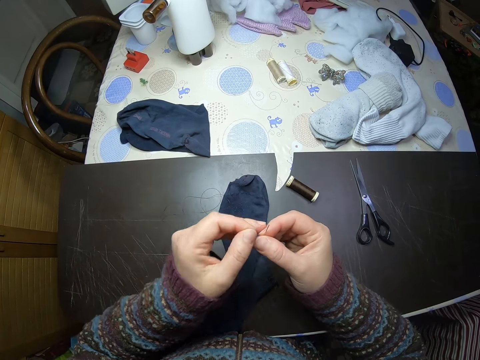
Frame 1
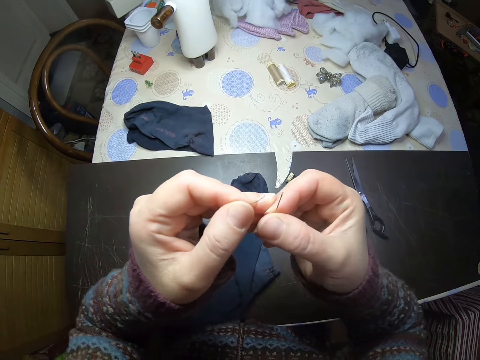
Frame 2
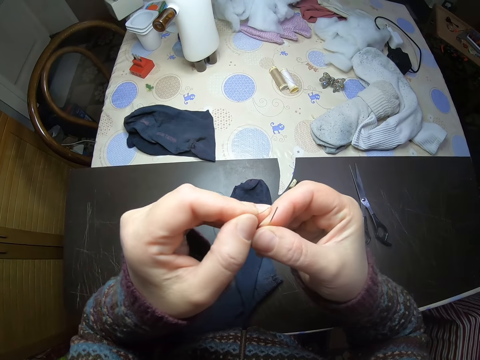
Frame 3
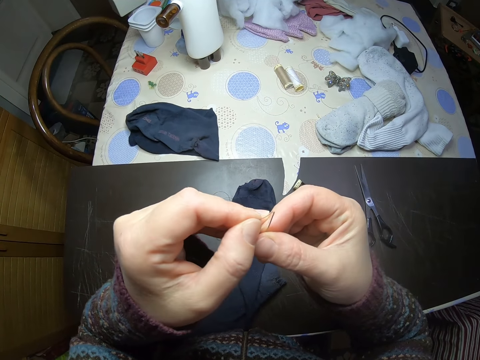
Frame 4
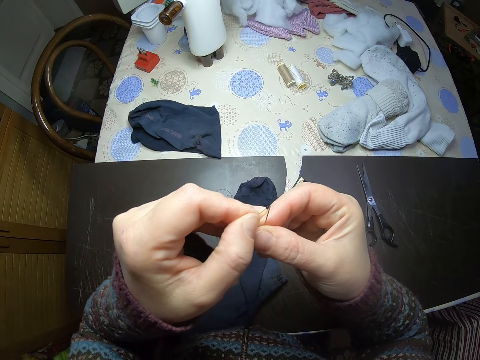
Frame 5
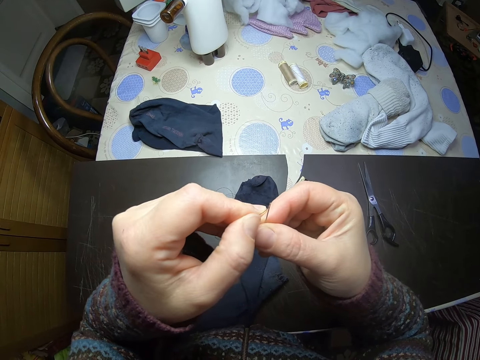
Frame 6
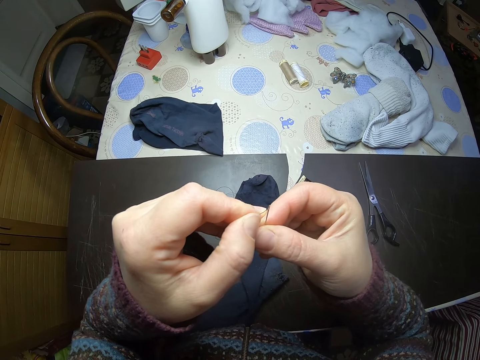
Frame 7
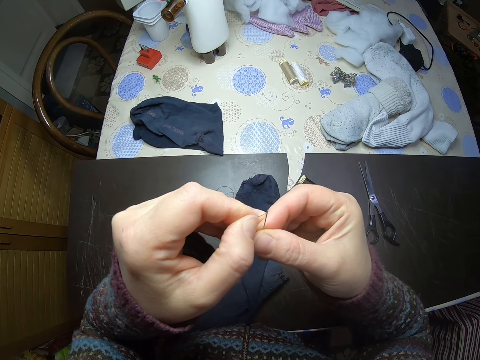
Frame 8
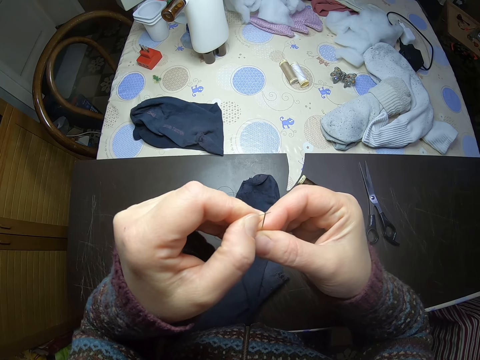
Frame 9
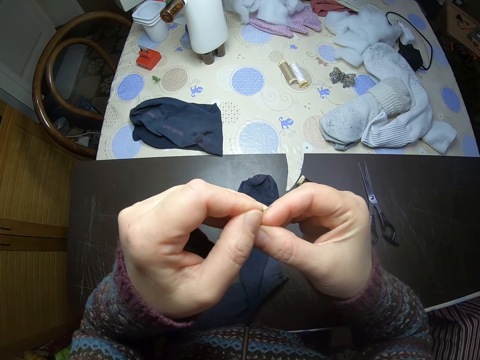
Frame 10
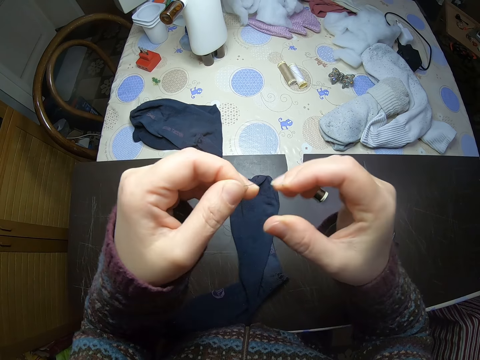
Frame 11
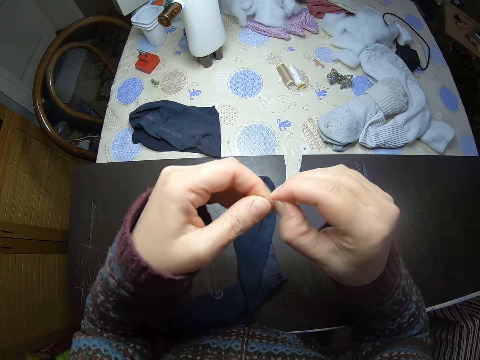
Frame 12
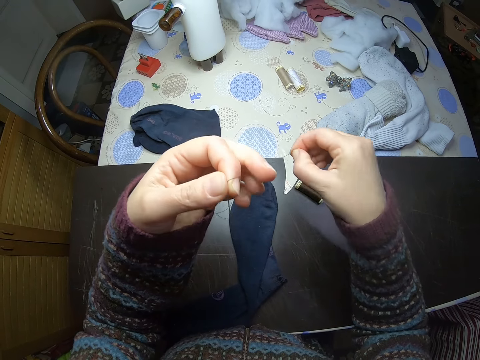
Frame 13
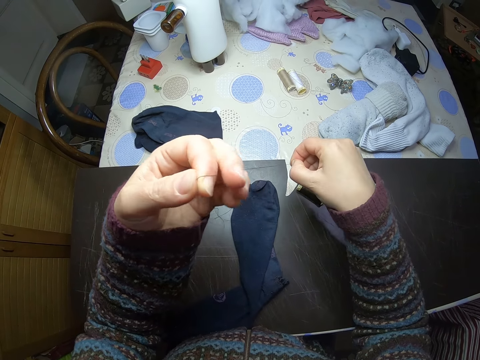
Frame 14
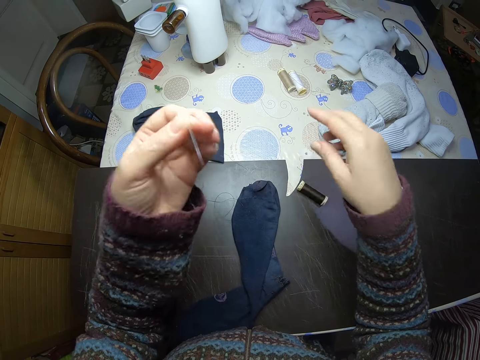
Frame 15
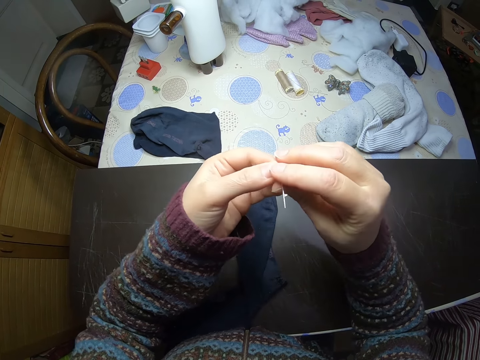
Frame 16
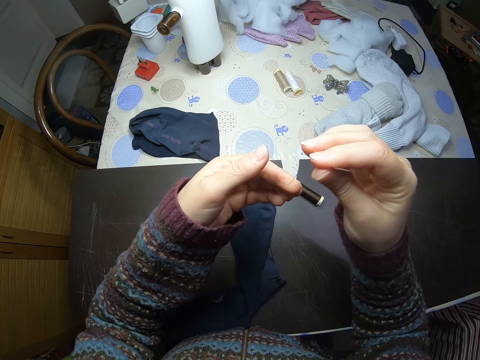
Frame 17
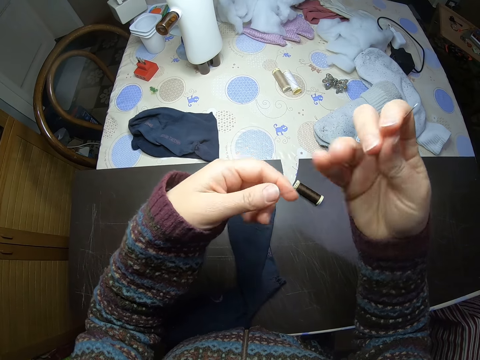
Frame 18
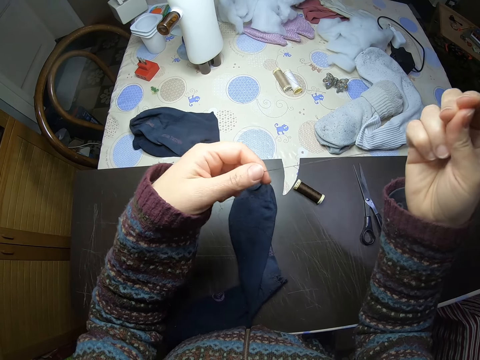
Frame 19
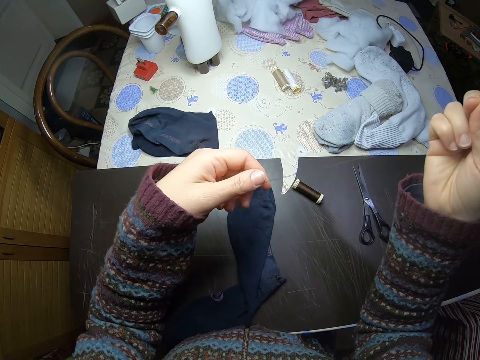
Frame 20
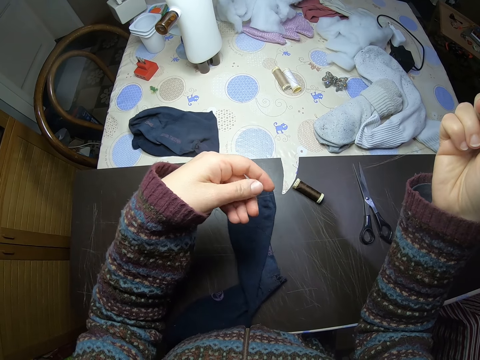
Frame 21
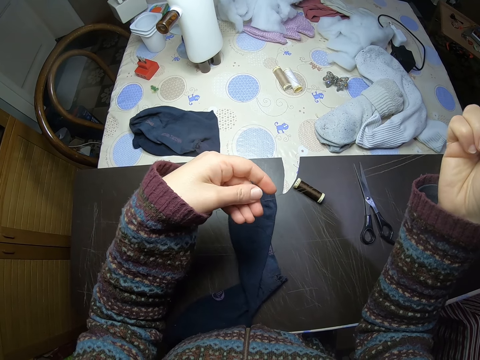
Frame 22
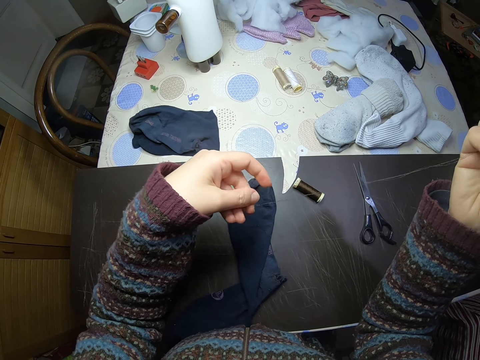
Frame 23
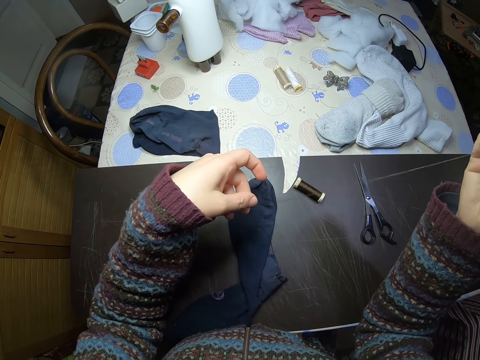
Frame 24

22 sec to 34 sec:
The camera wearer places both elbows on the table. She inserts the thread into the eye of the needle in her right hand. She passes the needle to her left hand. She pulls out the thread from the needle eye with her right hand. She passes the needle to her right hand. She pulls the thread with her left hand.

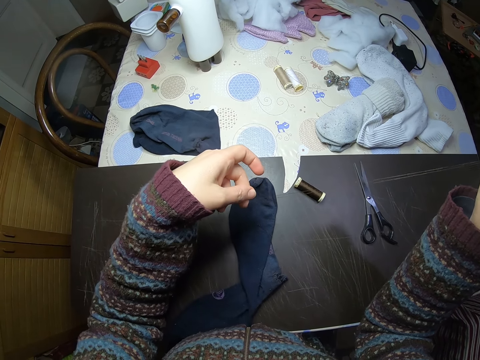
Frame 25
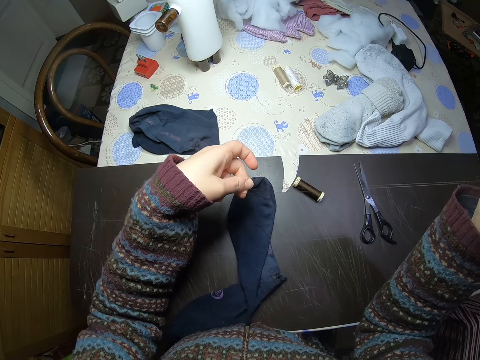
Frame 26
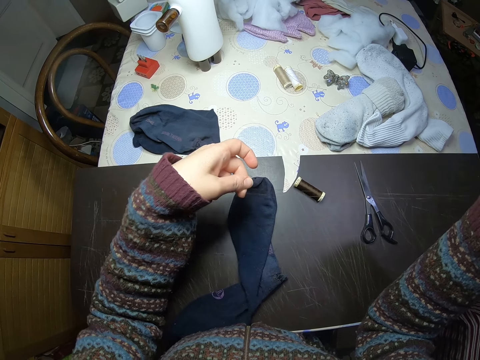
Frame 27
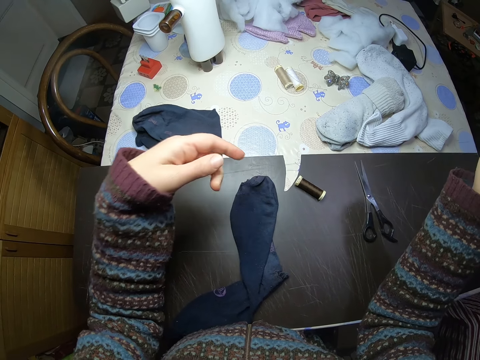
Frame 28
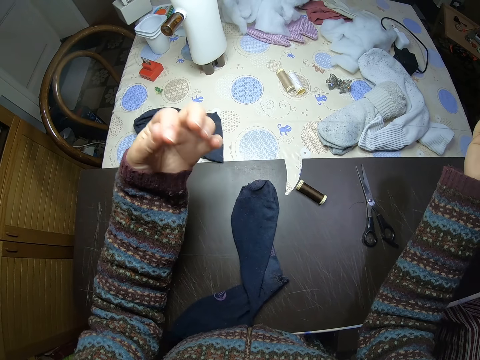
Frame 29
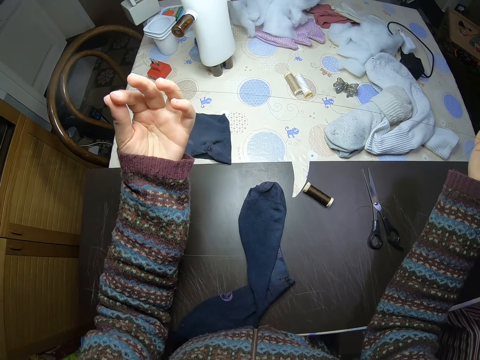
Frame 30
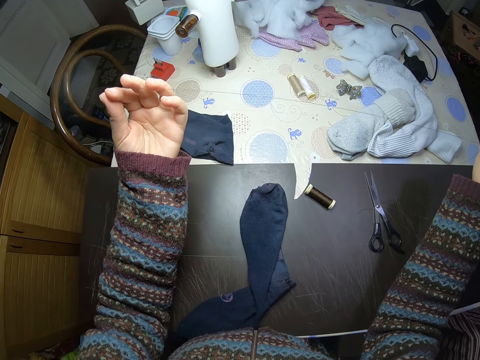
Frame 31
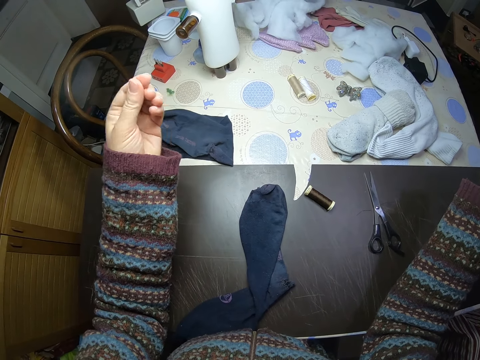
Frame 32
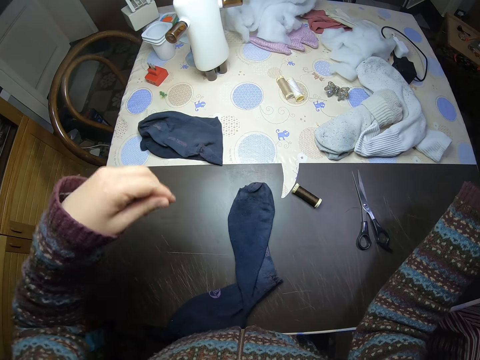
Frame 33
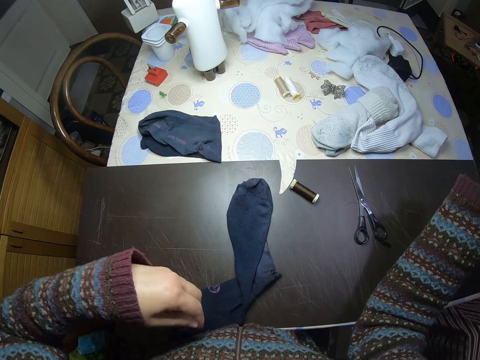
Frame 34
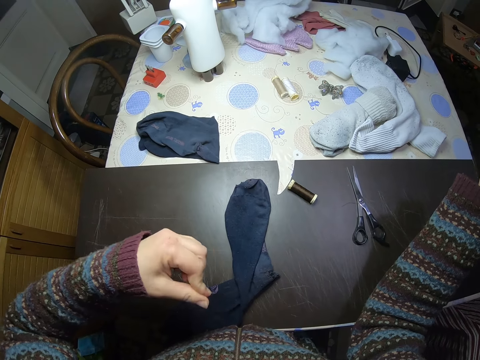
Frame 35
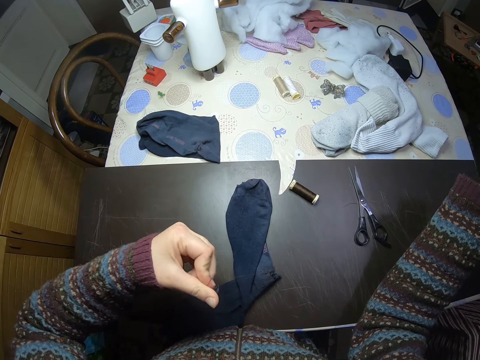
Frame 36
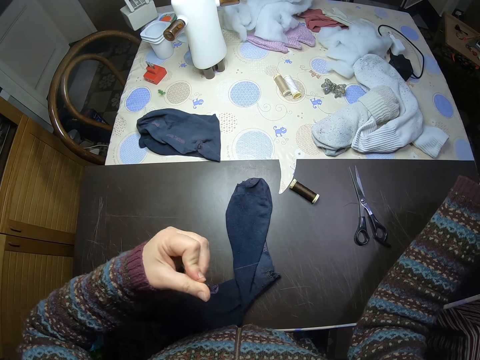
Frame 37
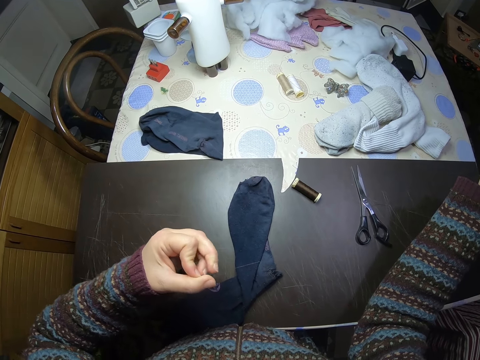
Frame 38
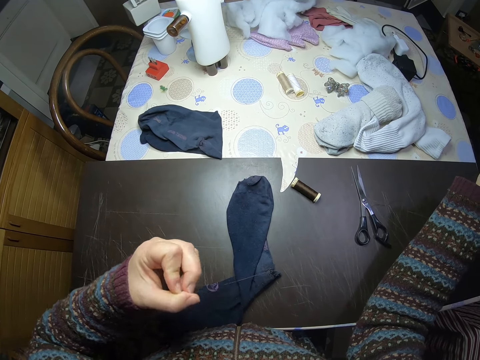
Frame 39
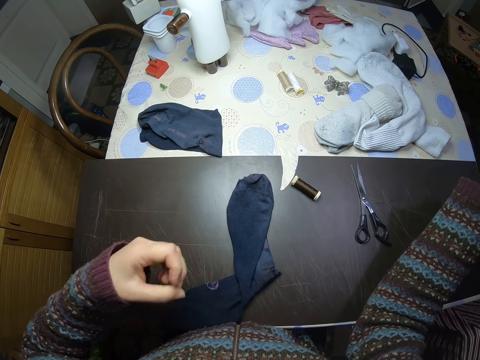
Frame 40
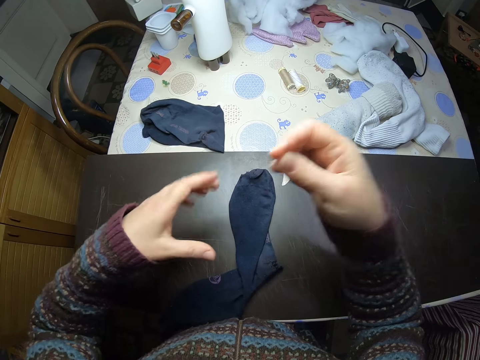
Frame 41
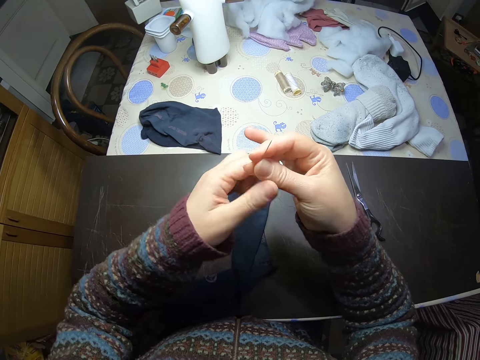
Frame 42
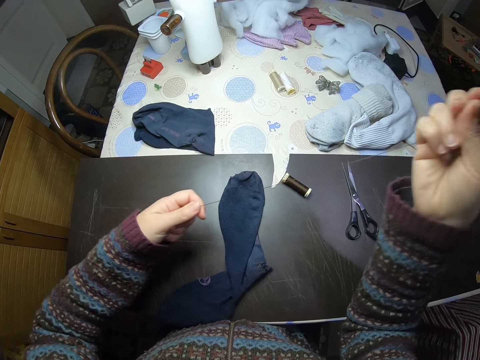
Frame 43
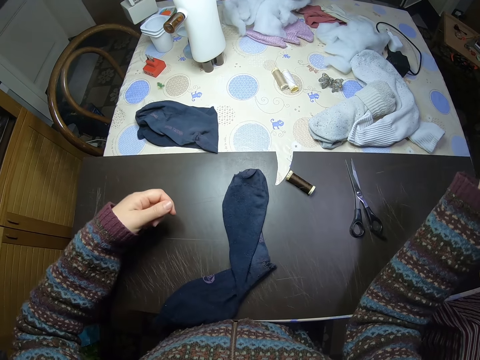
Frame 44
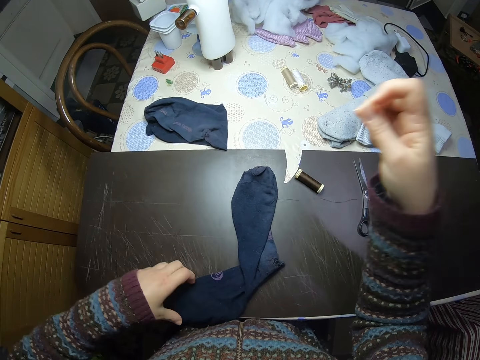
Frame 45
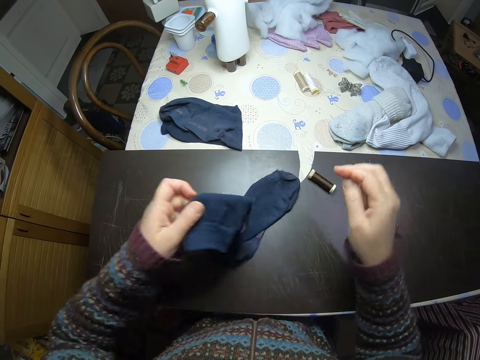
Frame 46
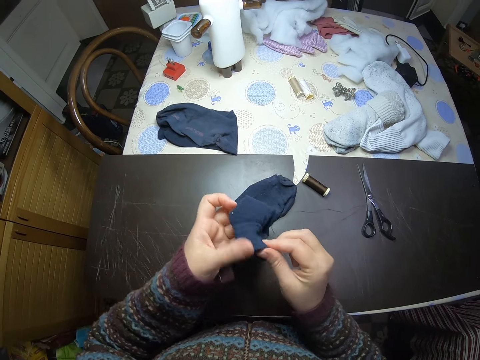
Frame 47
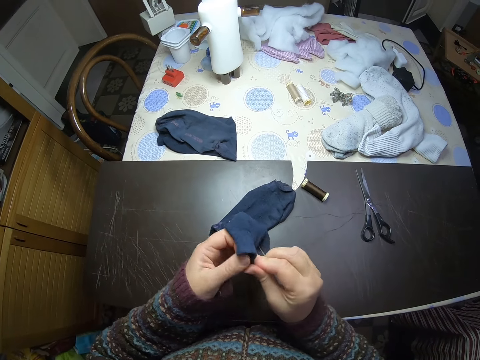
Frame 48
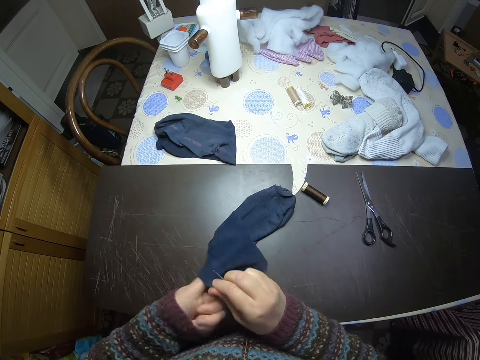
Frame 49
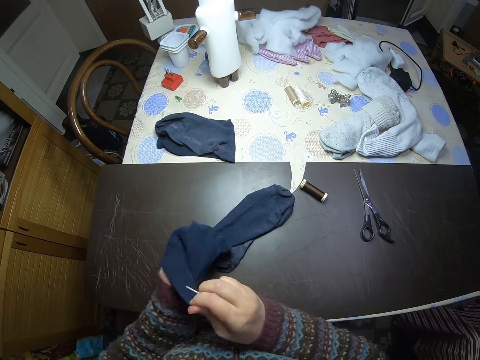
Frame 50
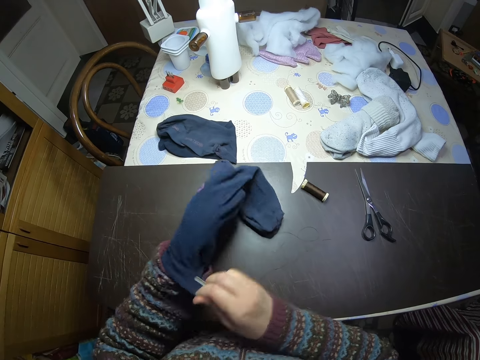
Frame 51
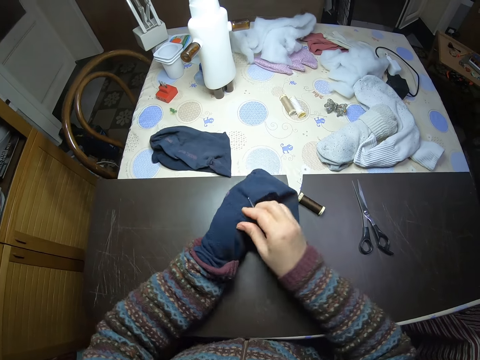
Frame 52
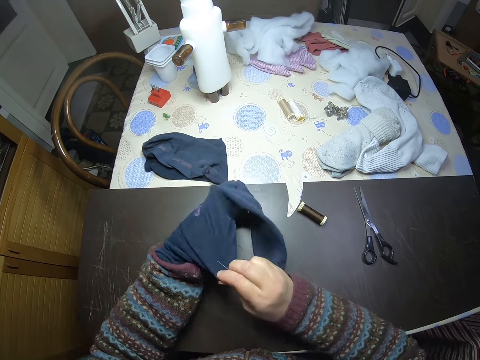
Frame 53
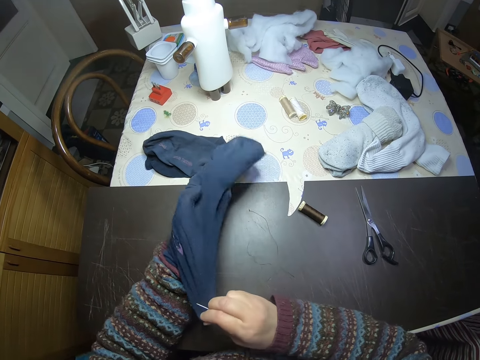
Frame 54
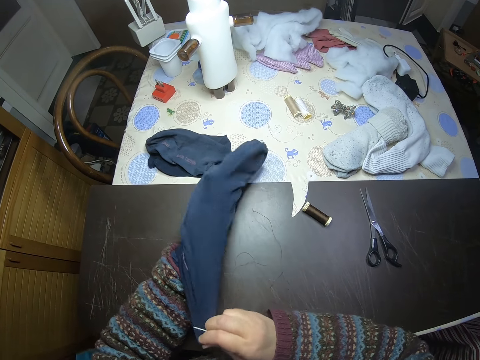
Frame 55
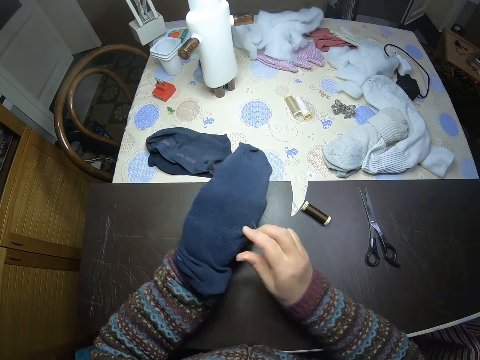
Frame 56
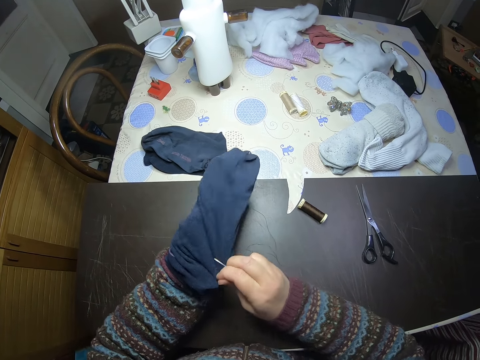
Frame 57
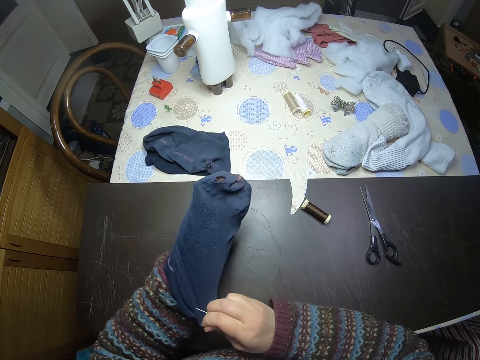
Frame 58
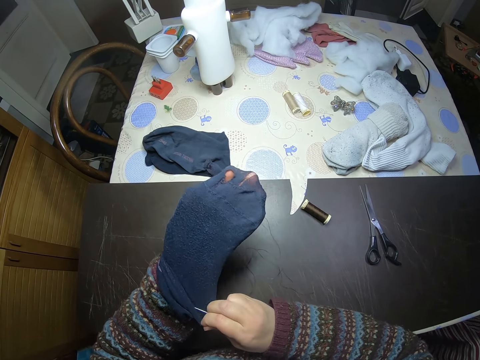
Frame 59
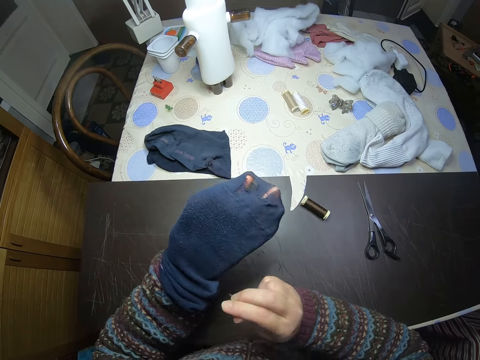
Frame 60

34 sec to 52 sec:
The camera wearer knots the end of the thread with her left hand. She pulls the thread of the needle with her left hand. She straightens the thread. She picks up a sock from the table with her left hand. She opens up the sock with both hands. She puts her left hand into the sock. She pulls up the sock with her right hand.
